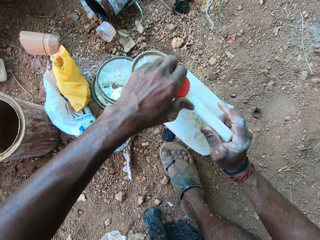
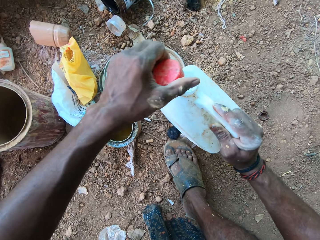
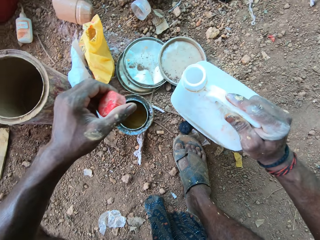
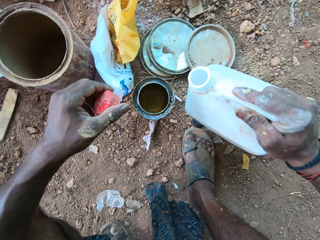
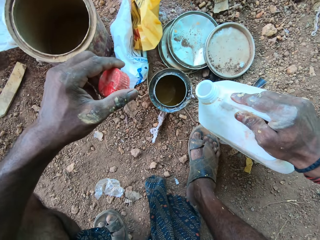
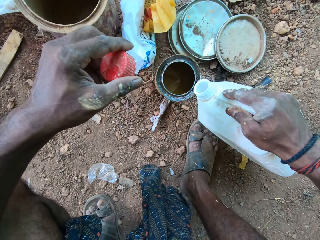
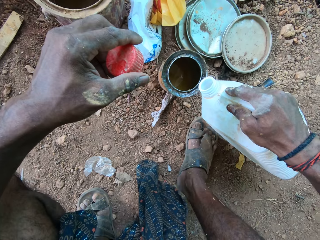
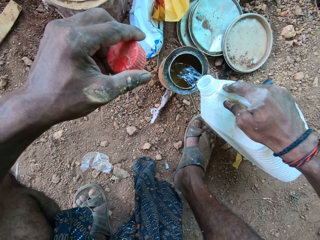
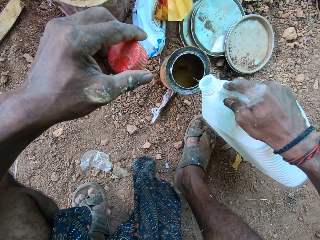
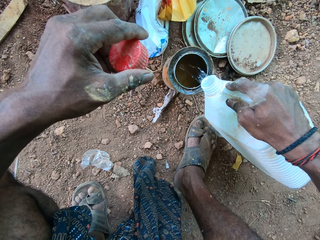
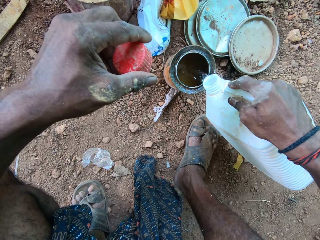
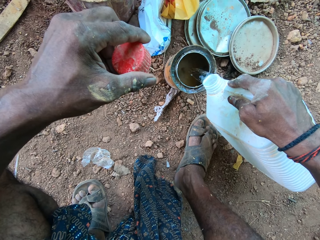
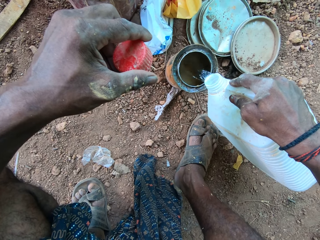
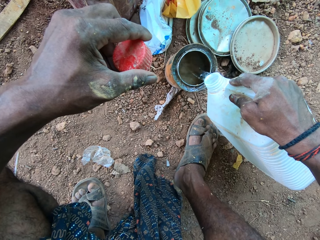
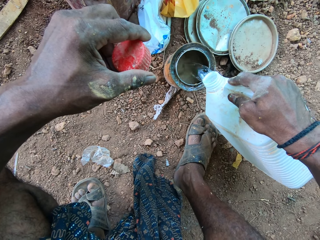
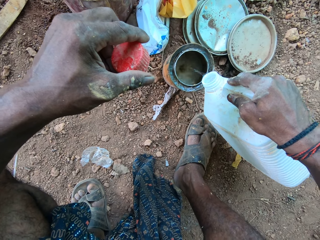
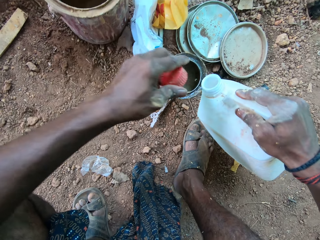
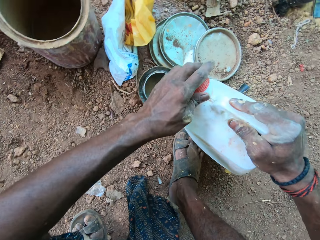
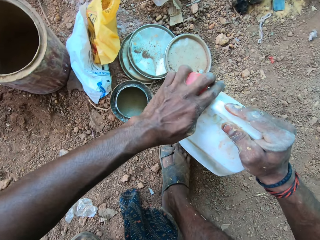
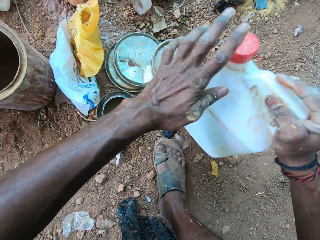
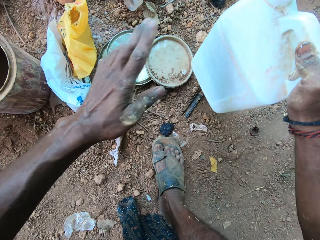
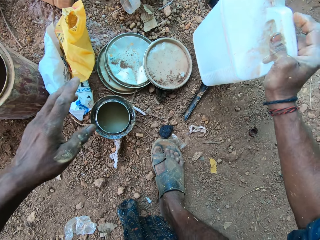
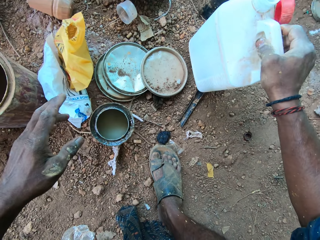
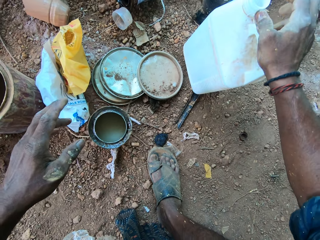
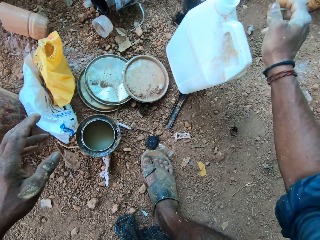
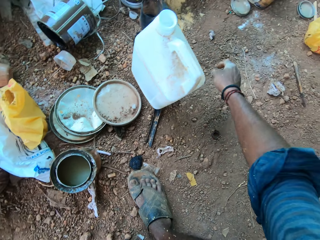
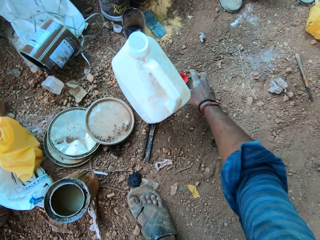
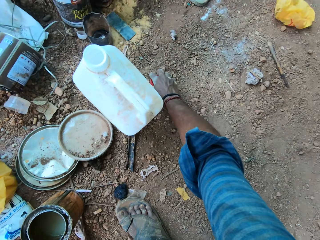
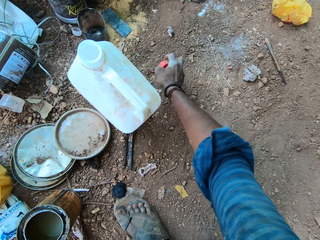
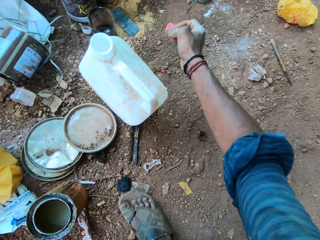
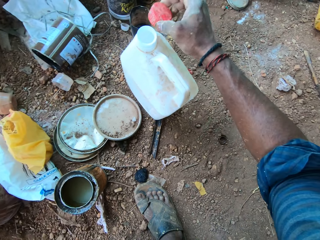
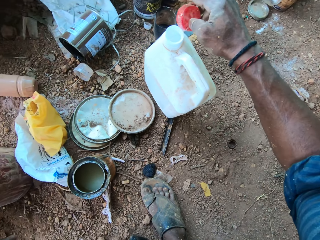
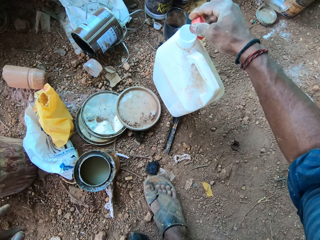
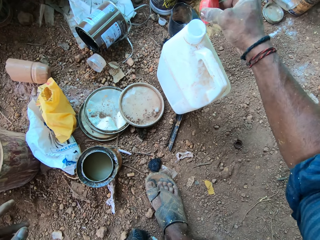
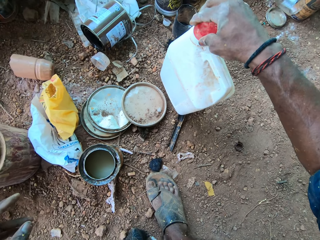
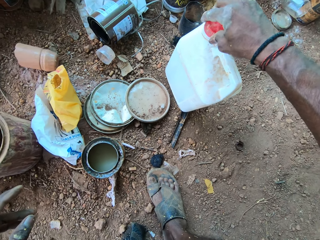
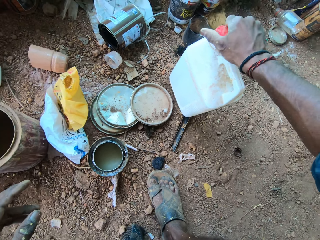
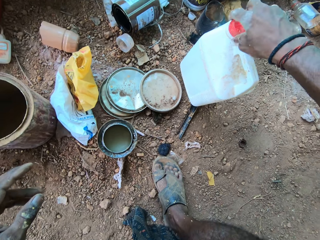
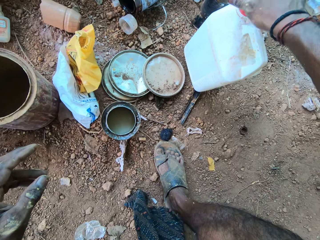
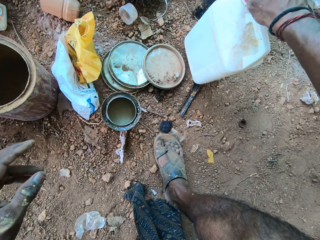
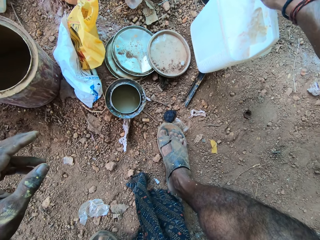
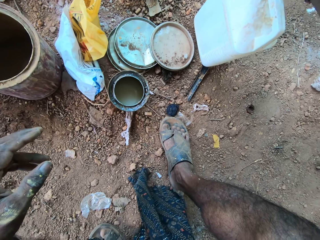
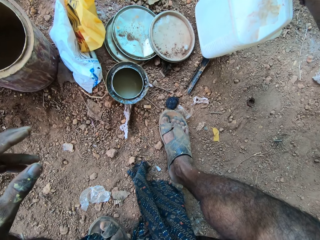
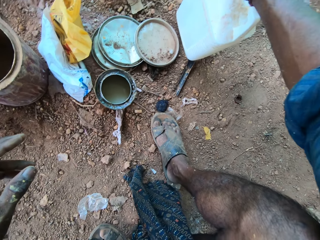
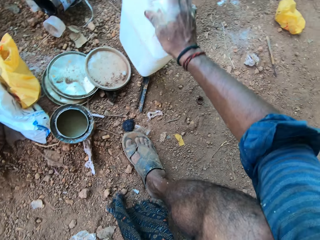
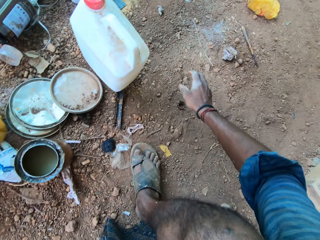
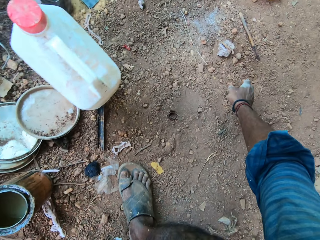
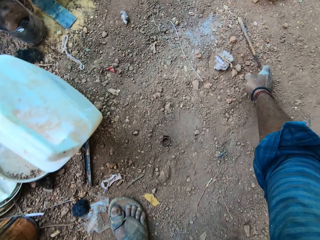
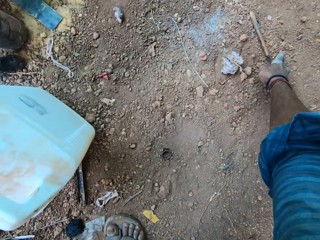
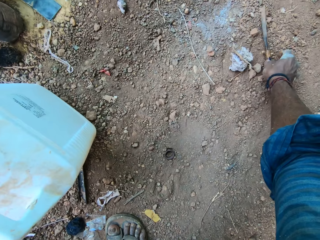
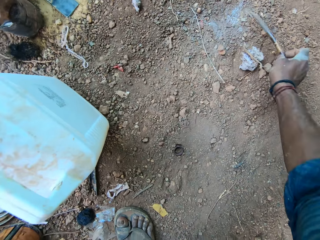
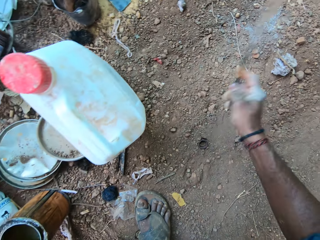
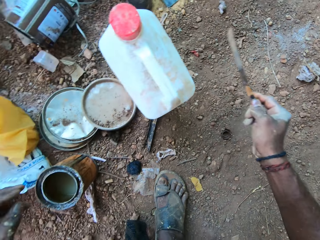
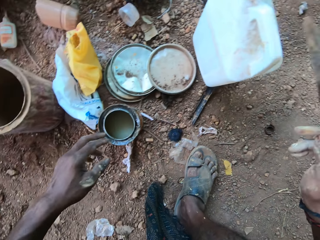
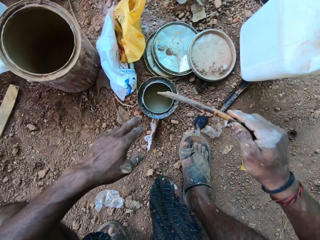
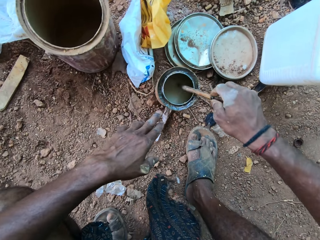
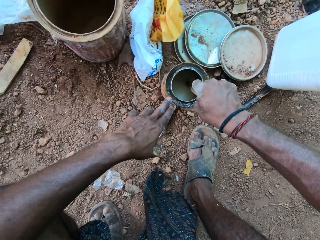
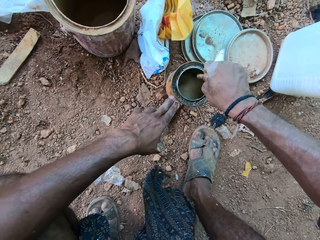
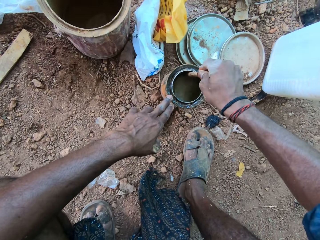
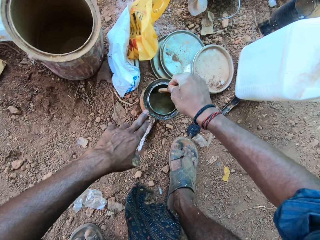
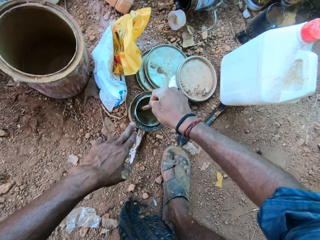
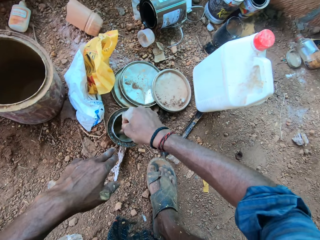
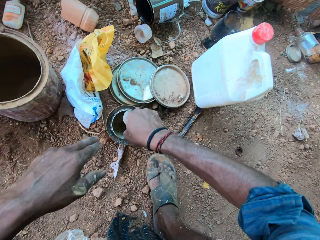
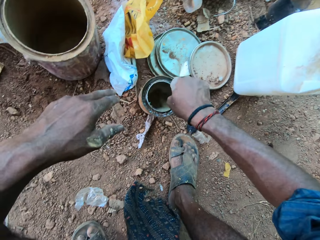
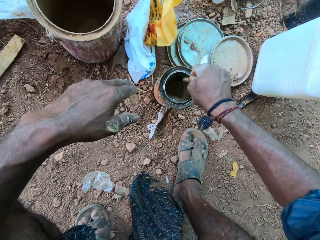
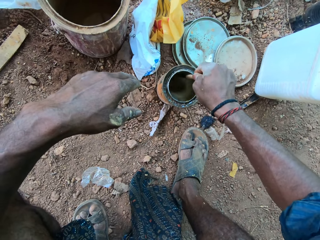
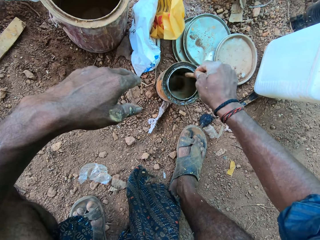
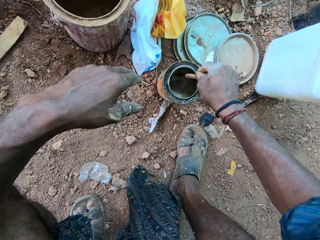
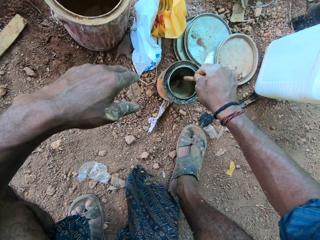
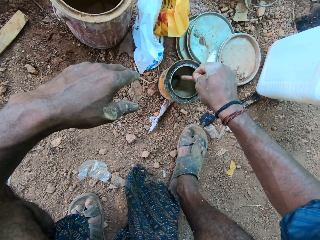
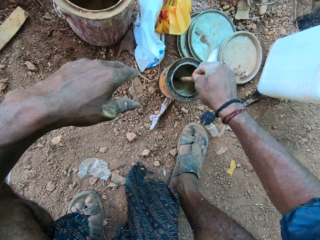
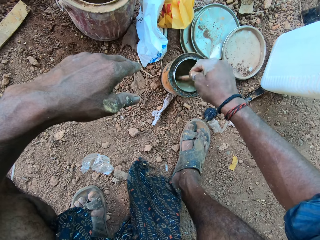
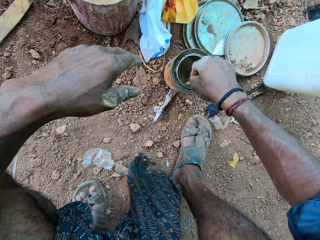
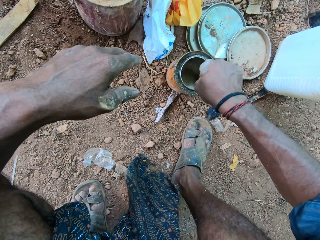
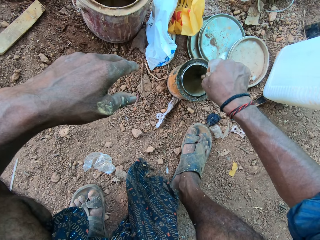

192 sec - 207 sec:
The camera wearer pours the polish into the container on the ground with his right hand. He places the lid in his left hand on the keg. He places the keg on the floor with his right hand. He picks up the lid from the floor with his right hand. He closes the keg with the lid in his right hand. He picks up a stick from the floor with his right hand. He hits the keg with the stick in his right hand. He stirs the polish and the paint in the container with the stick in his right hand.

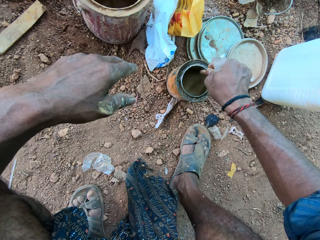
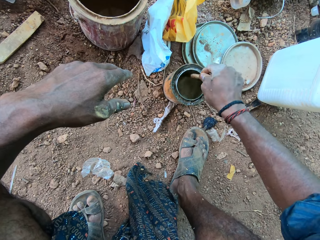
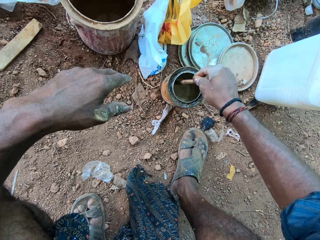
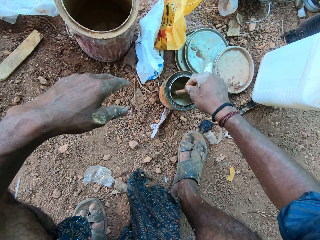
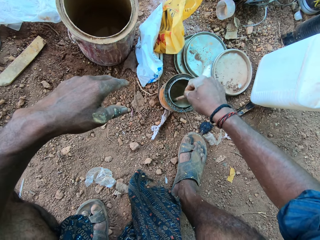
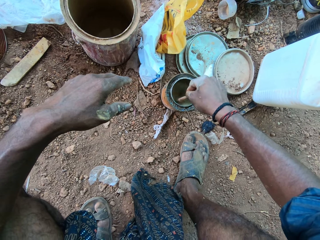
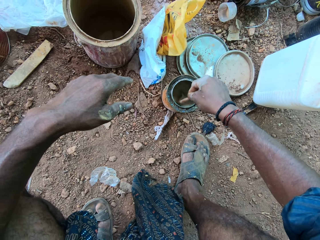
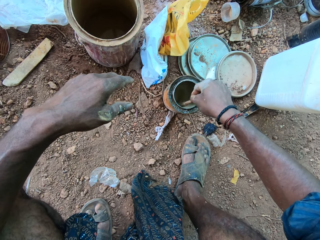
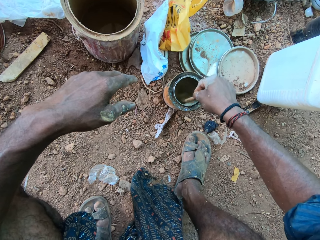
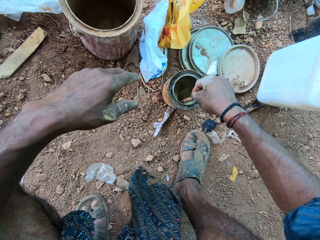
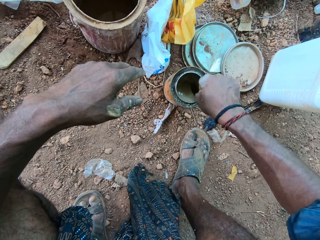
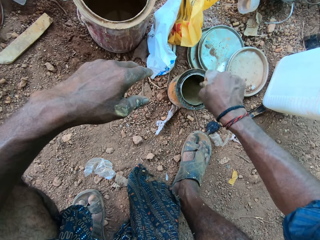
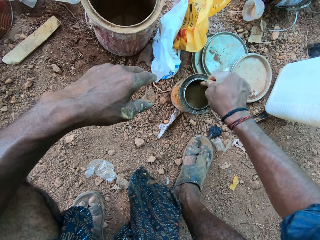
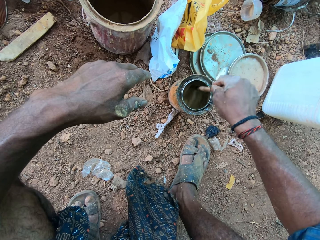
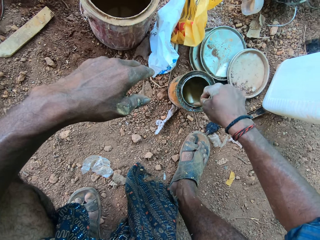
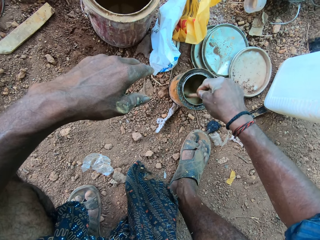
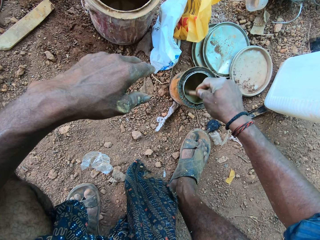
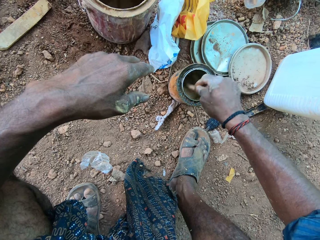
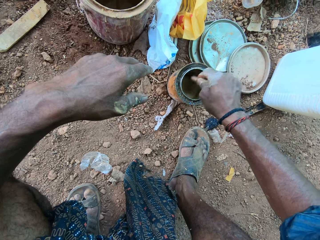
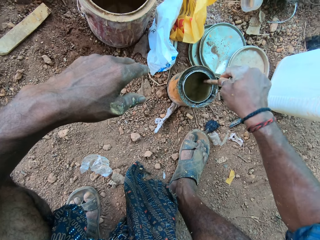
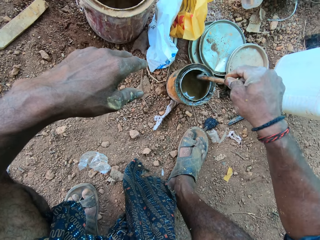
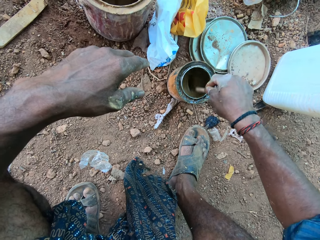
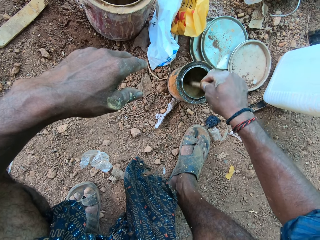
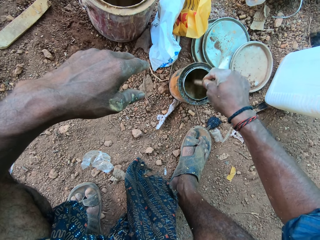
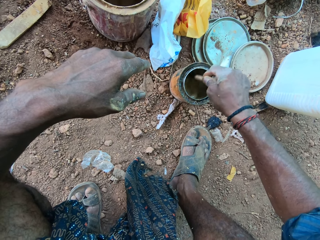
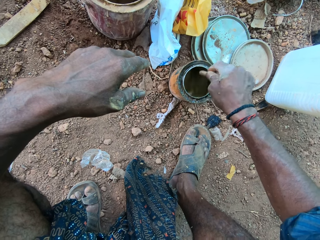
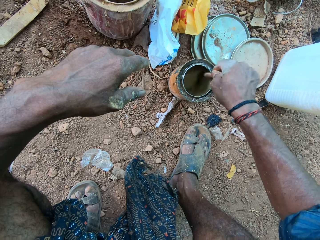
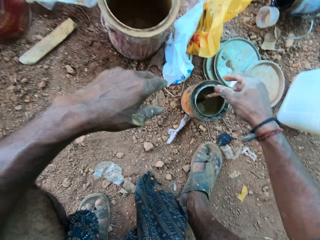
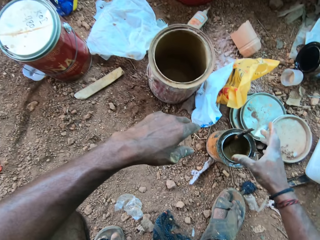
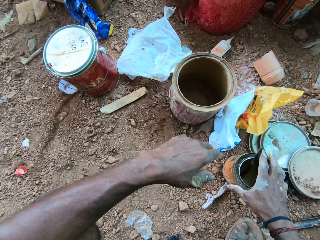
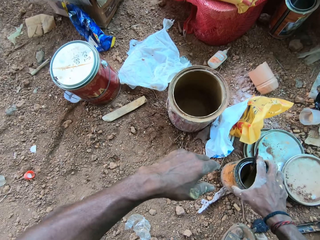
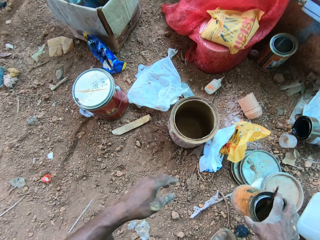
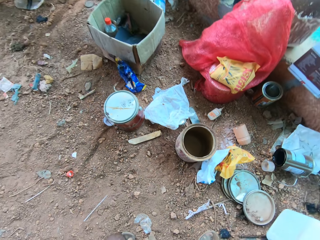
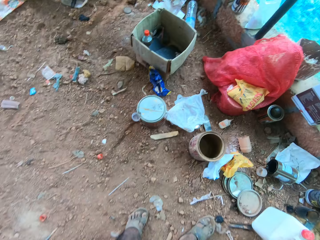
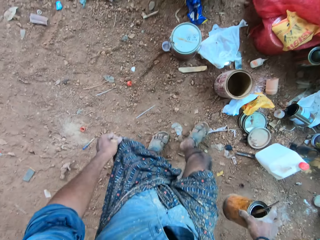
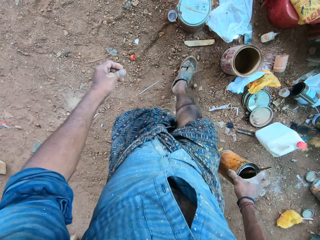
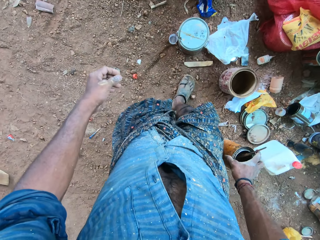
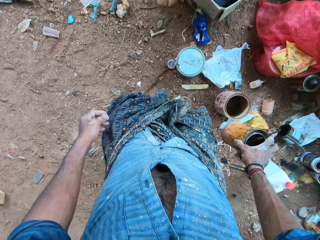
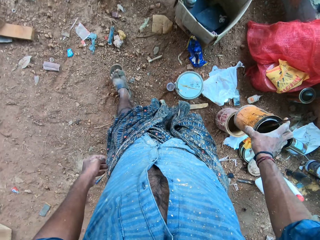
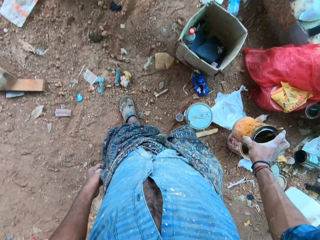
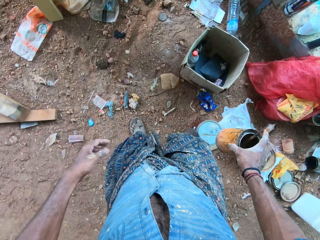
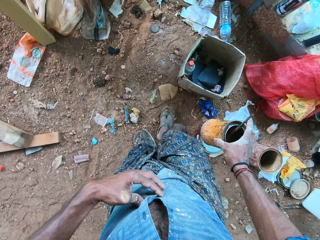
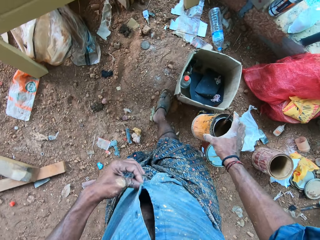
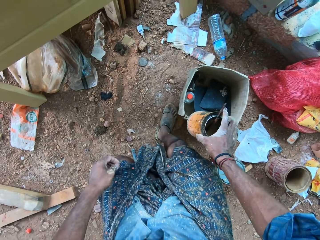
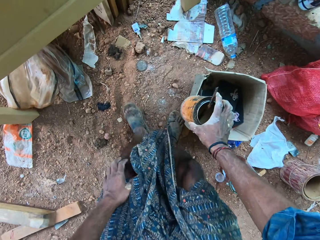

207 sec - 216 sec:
The camera wearer picks up the paint container from the floor with his right hand. He walks around.
